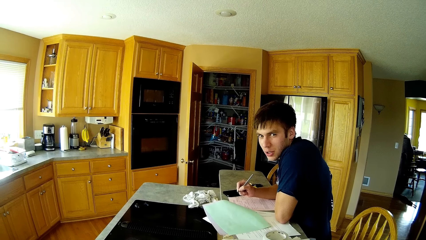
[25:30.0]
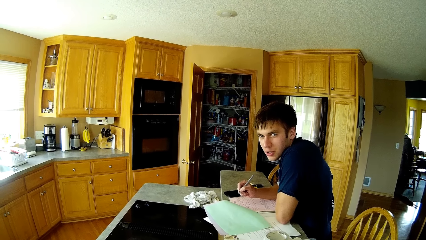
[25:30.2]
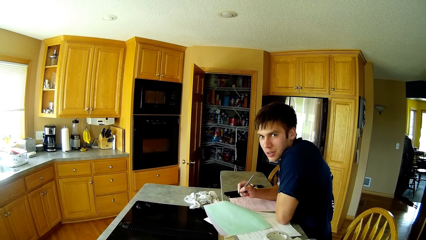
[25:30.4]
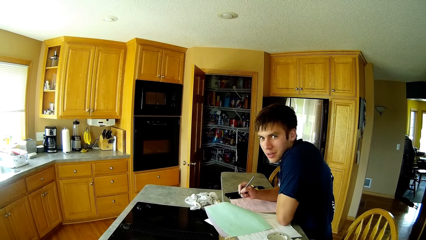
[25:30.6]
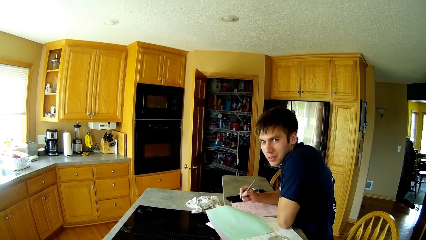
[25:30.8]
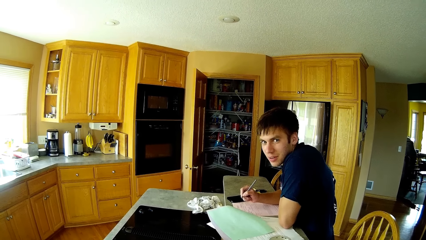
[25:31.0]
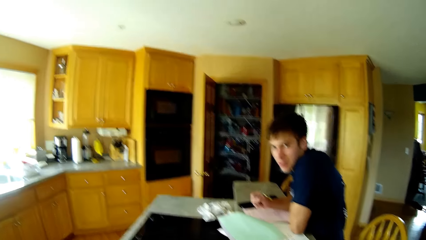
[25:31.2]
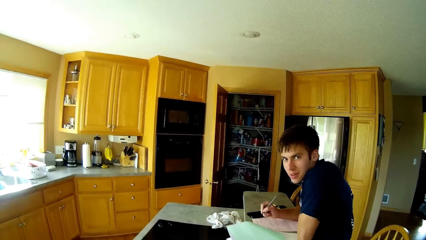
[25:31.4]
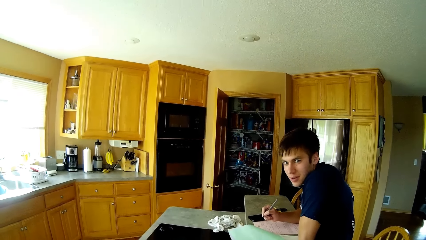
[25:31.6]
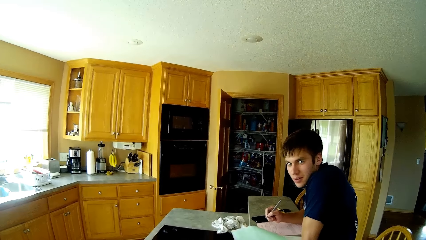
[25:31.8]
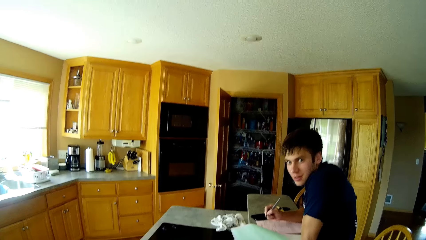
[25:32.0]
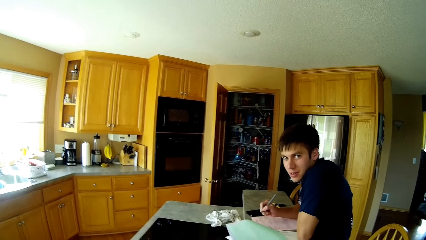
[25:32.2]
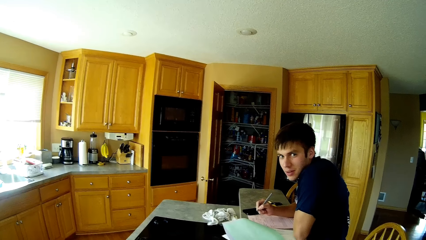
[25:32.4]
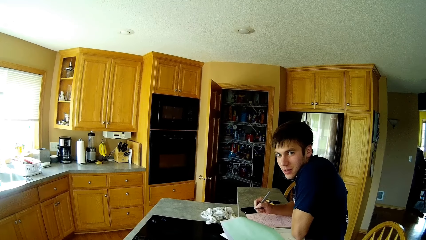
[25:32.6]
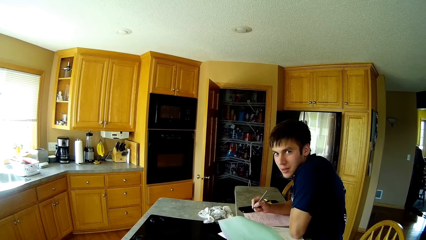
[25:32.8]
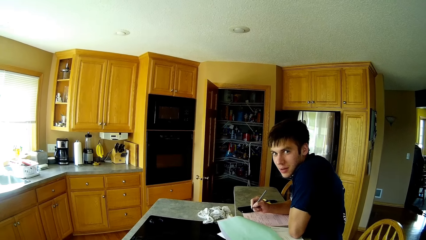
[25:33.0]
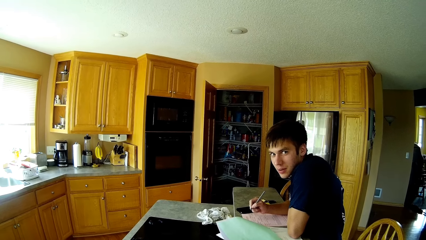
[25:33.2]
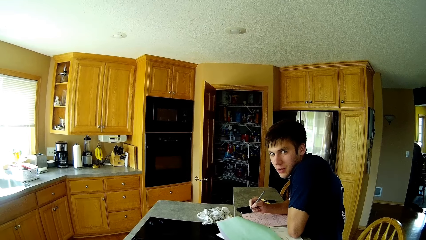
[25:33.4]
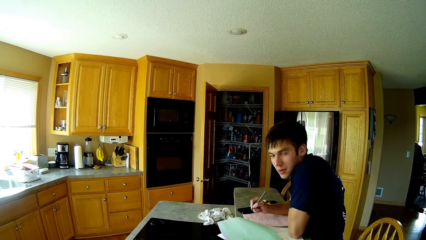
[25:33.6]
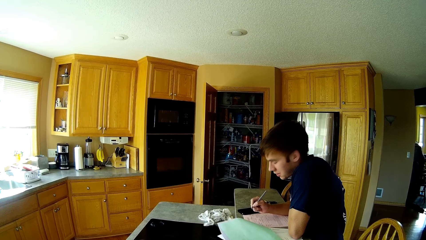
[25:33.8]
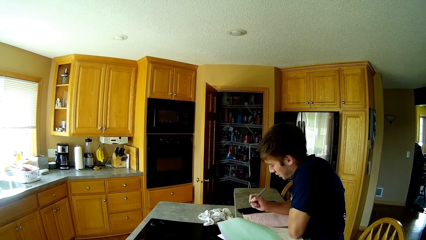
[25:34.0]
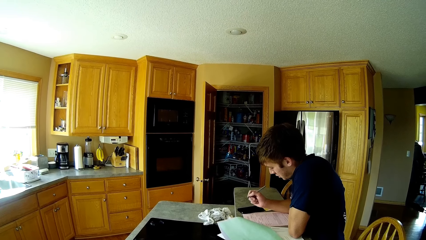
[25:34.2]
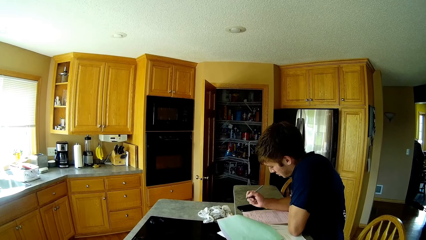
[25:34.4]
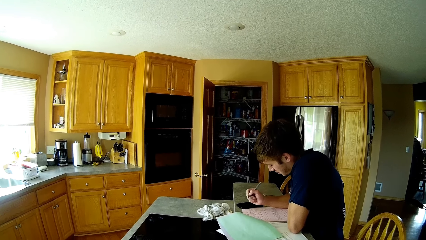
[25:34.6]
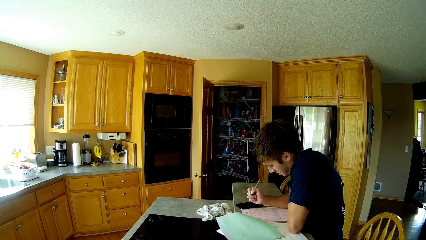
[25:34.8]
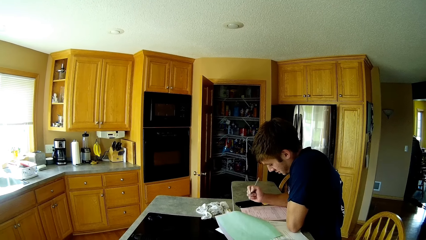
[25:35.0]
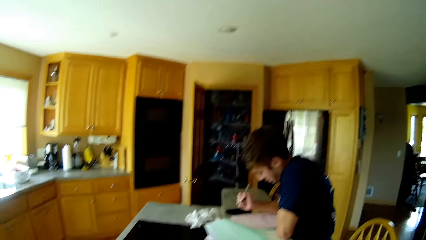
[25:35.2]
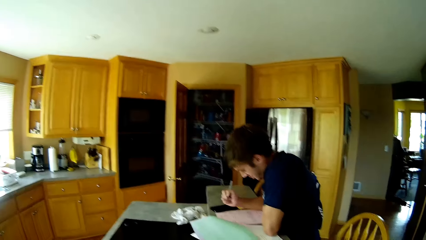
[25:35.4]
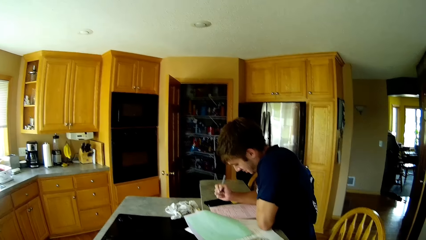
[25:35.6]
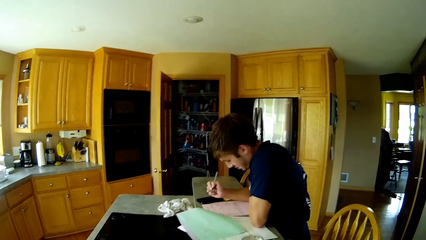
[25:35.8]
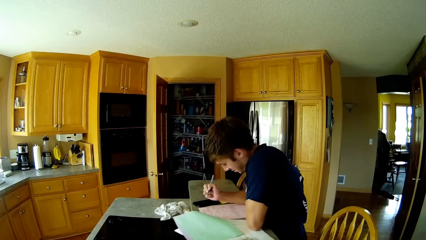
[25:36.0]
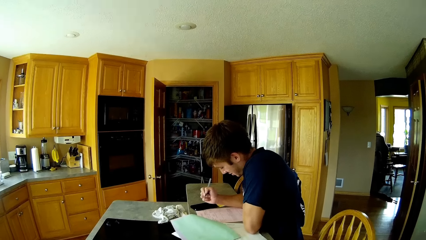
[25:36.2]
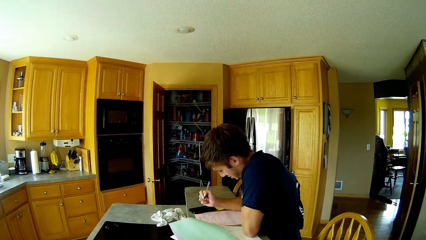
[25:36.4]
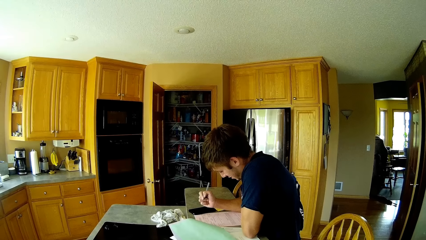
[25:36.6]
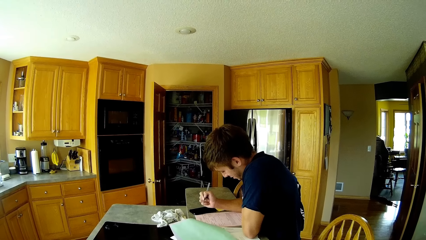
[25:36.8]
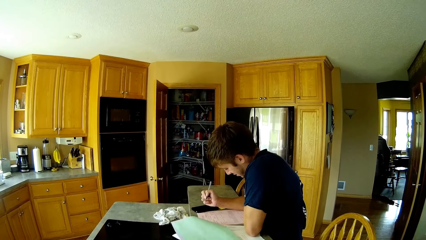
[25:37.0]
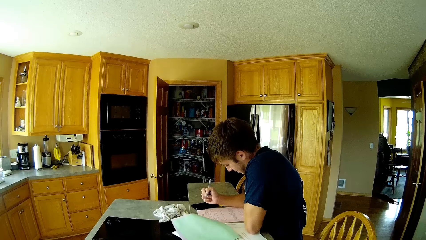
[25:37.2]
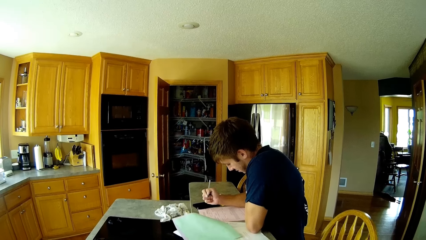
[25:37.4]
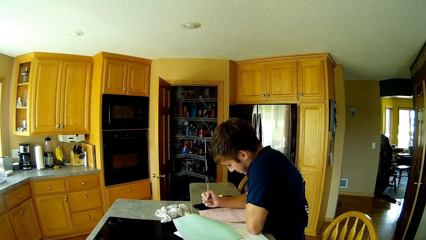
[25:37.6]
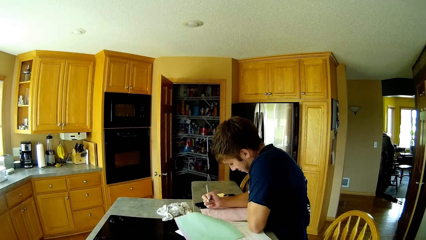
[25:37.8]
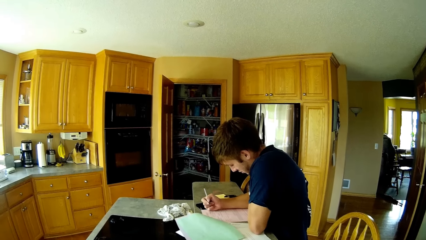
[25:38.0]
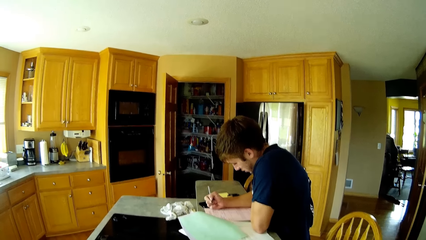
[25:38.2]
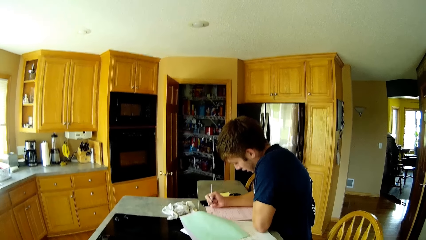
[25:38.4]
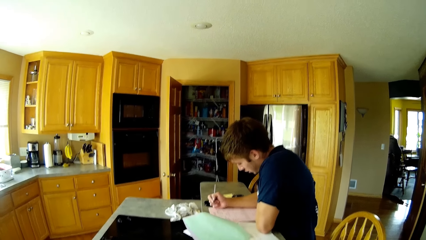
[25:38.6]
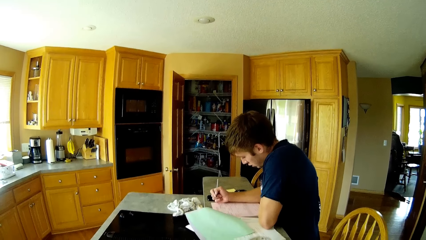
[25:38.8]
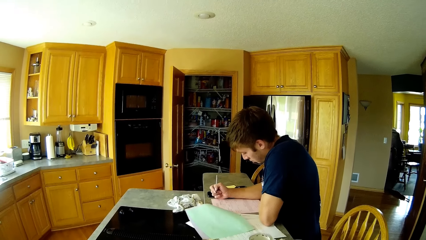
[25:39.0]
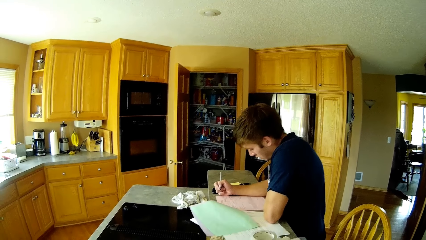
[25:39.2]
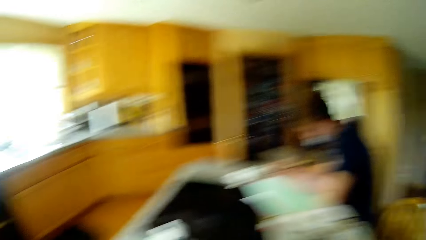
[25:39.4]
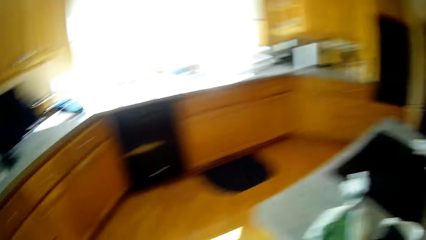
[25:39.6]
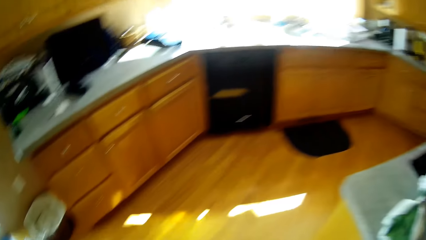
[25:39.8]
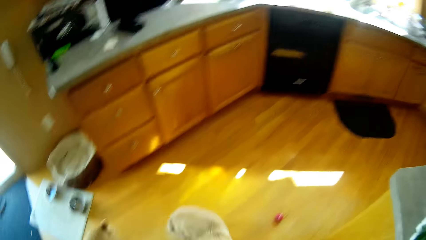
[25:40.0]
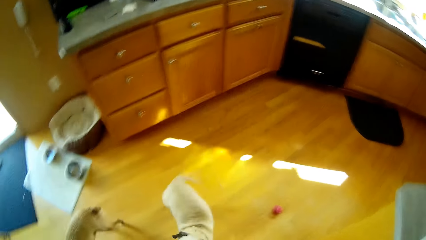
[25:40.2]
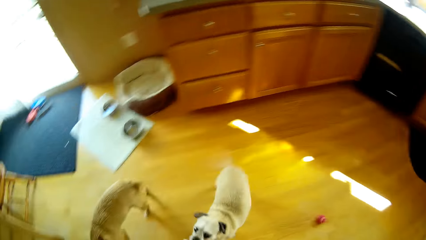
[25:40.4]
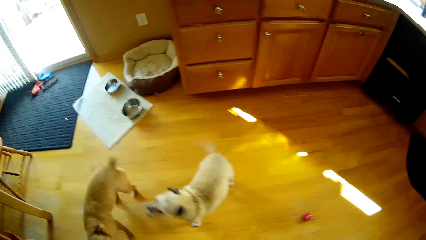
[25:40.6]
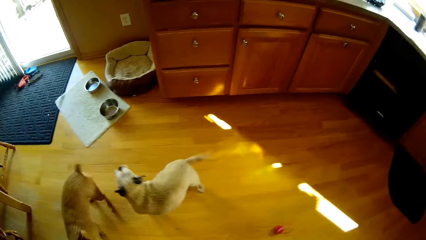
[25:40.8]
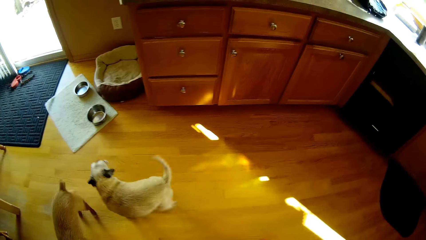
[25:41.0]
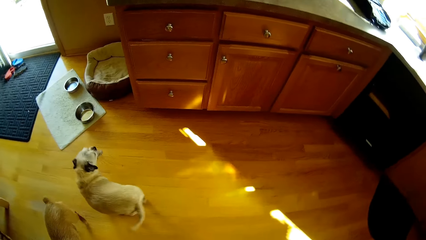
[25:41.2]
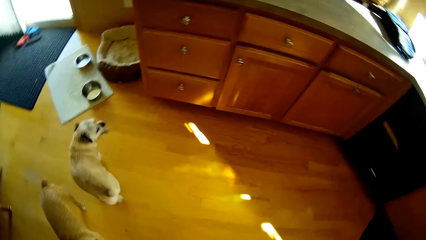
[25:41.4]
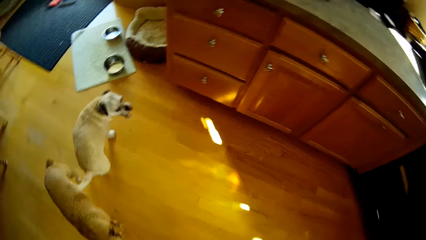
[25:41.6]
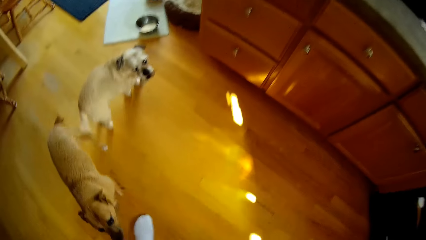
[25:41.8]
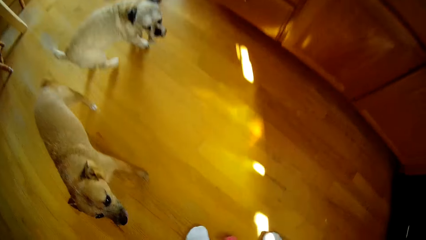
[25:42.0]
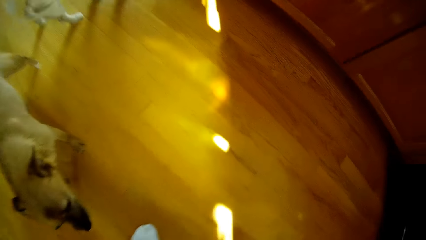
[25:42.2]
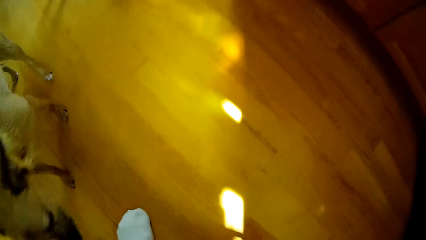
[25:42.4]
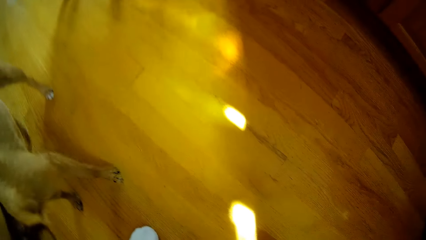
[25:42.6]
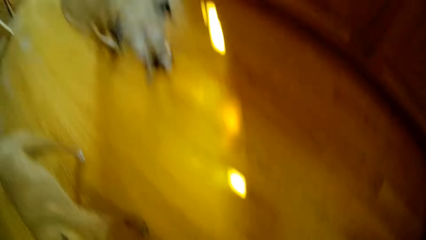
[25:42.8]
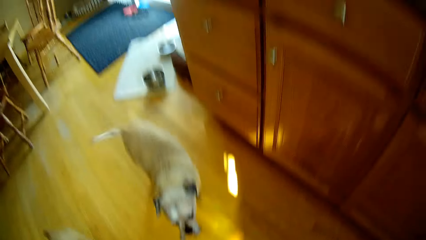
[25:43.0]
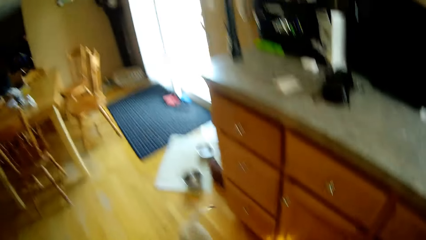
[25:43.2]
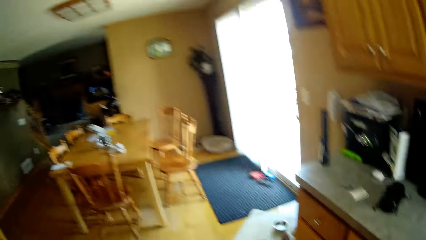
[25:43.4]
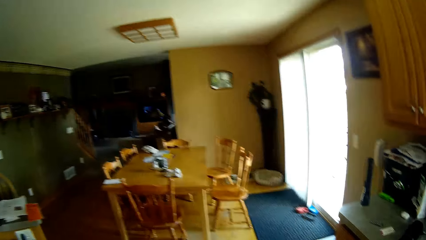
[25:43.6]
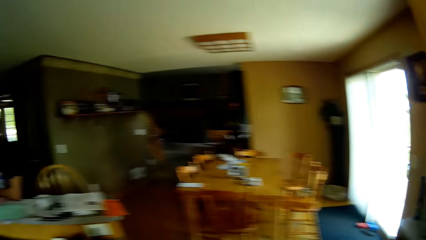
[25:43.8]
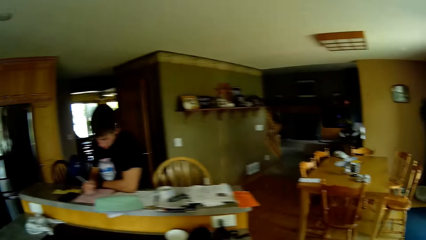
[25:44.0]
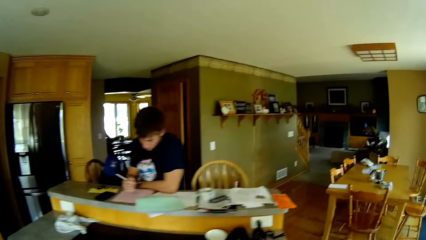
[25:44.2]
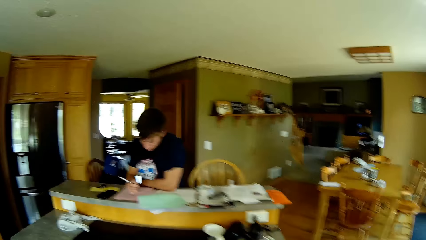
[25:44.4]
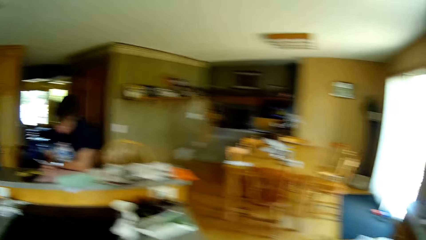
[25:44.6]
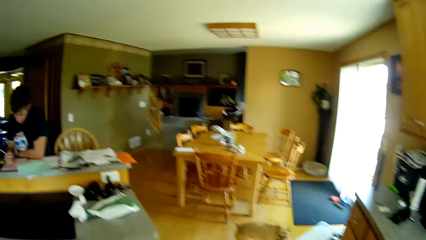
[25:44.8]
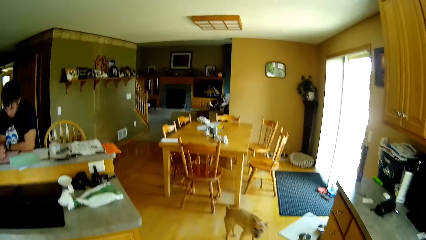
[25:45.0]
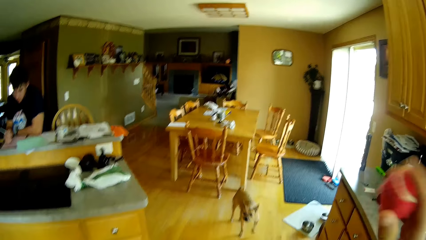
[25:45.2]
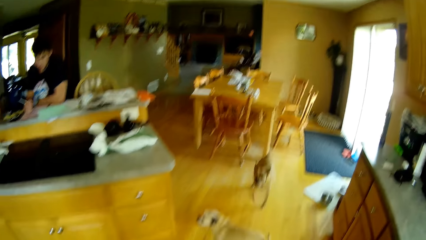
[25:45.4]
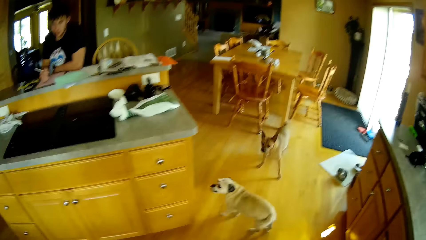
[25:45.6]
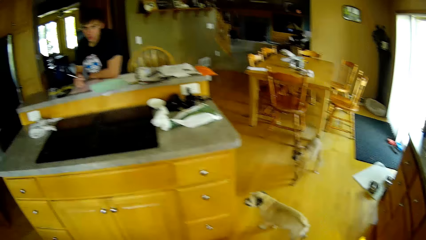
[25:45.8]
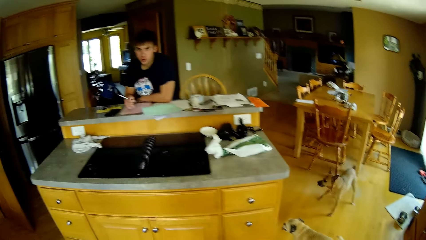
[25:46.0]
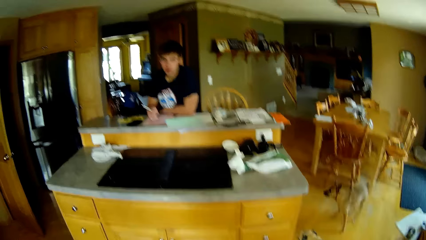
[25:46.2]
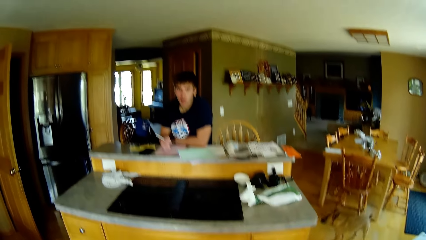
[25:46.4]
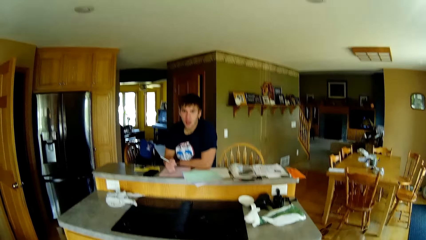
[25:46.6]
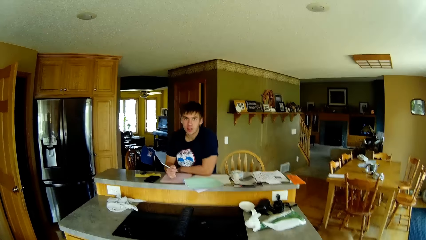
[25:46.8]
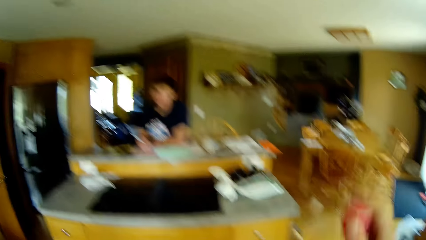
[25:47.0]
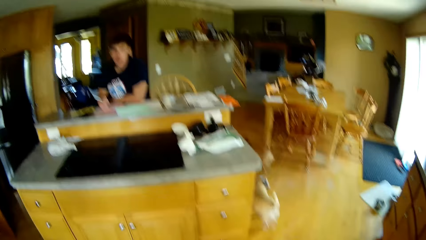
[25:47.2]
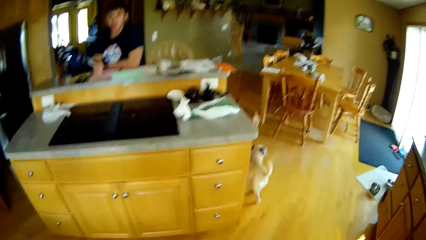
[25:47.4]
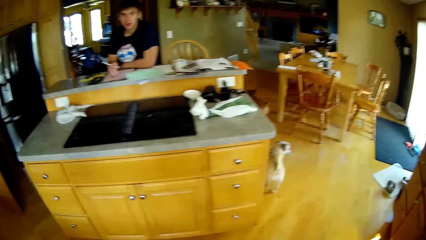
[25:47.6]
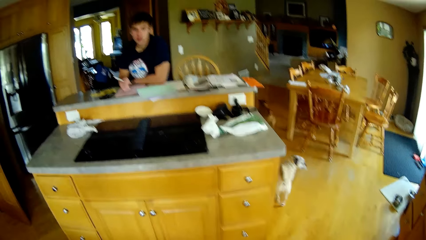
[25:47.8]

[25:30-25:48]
A man converses with the camera wearer. The camera wearer converses with the man. The man looks in a book. The camera wearer converses with the man. The man converses with the camera wearer. The camera wearer looks around in the kitchen. They look at dogs and dialogue with the man. They bend down. They dialogue with the man and stand up. The man holds a pen. The camera wearer dialogues with the man. The man converses with the camera wearer. The camera wearer hits a ball on the floor and converses with the man. The man holds the pen. The man converses with the camera wearer. The camera wearer hits the ball on the floor.
